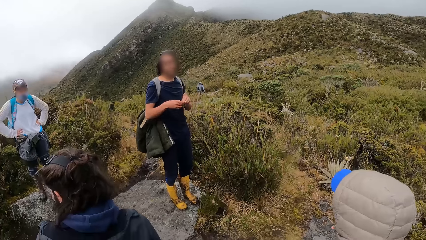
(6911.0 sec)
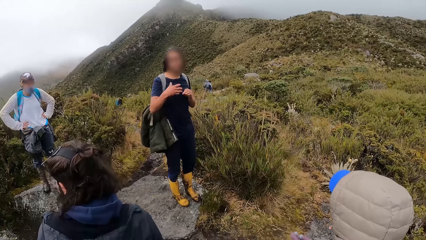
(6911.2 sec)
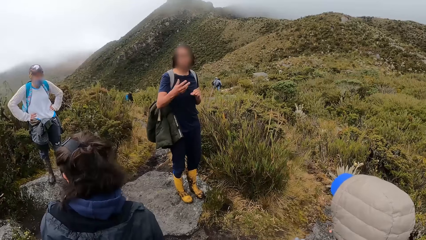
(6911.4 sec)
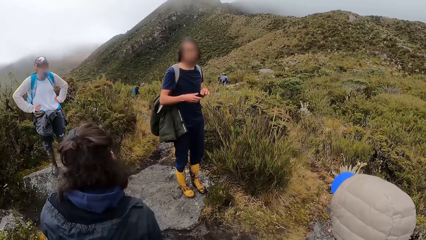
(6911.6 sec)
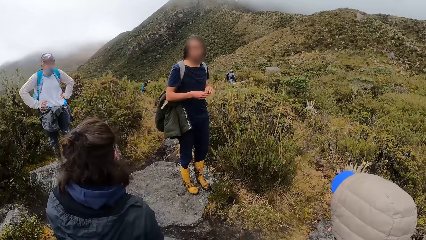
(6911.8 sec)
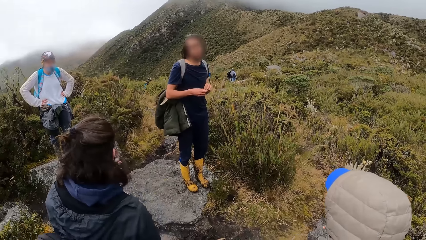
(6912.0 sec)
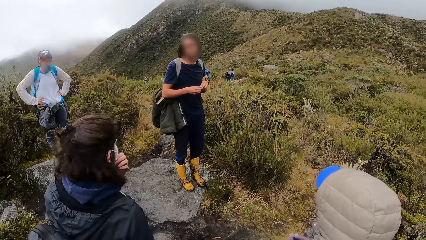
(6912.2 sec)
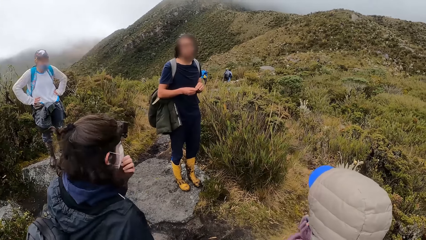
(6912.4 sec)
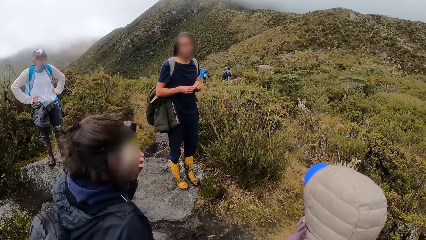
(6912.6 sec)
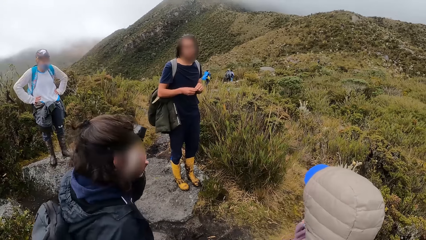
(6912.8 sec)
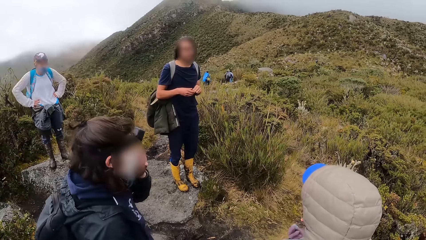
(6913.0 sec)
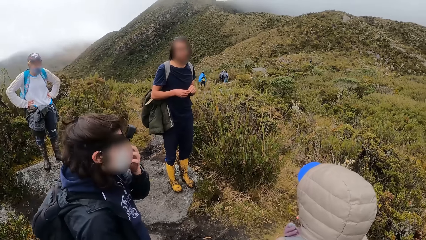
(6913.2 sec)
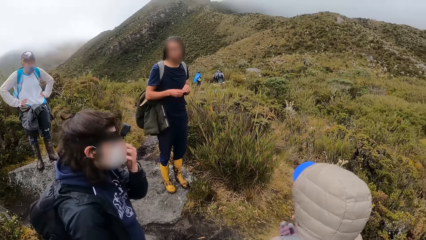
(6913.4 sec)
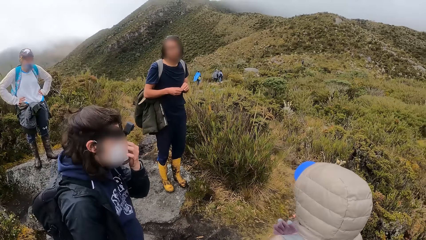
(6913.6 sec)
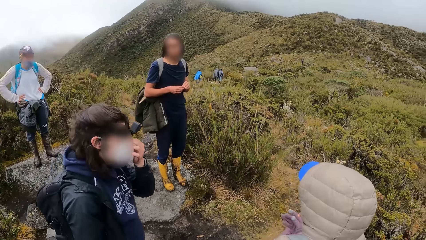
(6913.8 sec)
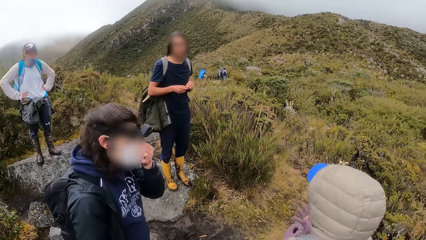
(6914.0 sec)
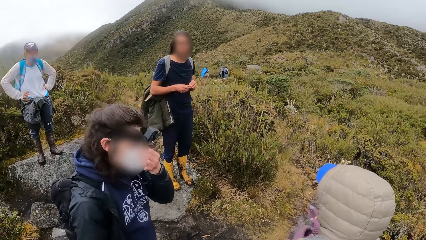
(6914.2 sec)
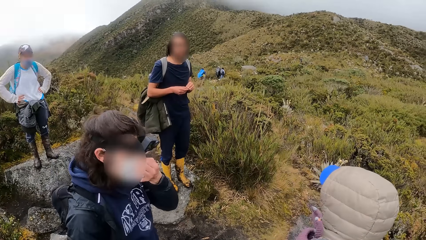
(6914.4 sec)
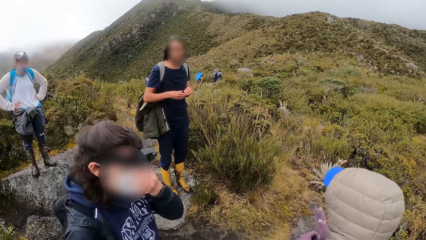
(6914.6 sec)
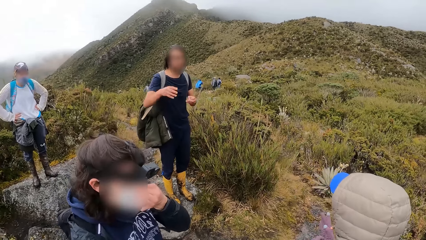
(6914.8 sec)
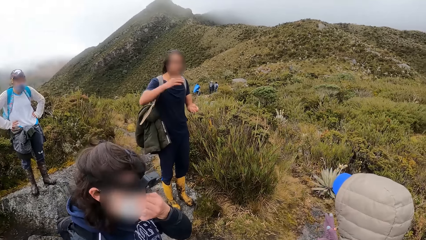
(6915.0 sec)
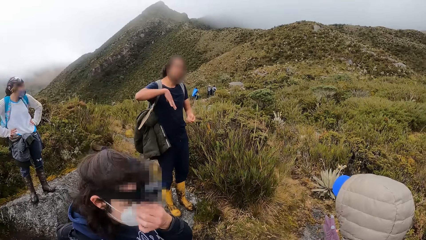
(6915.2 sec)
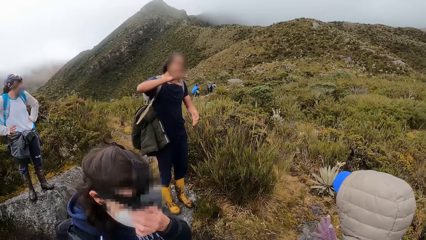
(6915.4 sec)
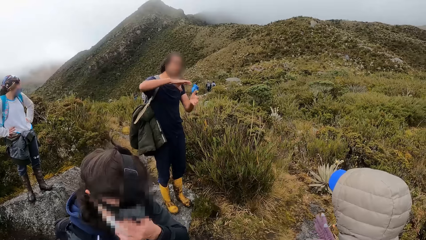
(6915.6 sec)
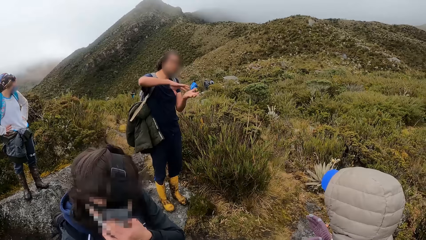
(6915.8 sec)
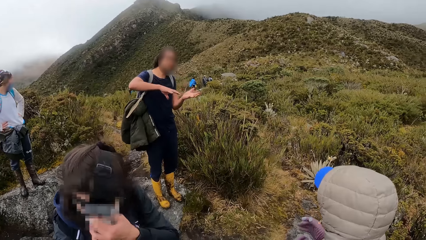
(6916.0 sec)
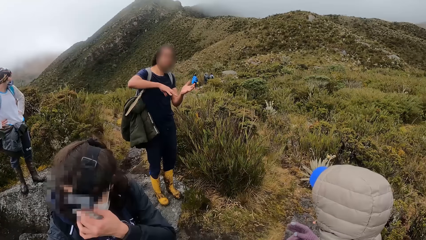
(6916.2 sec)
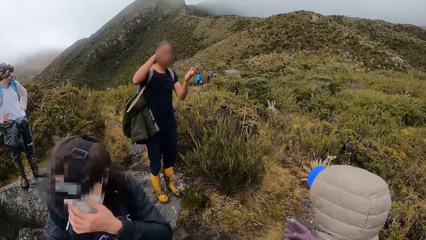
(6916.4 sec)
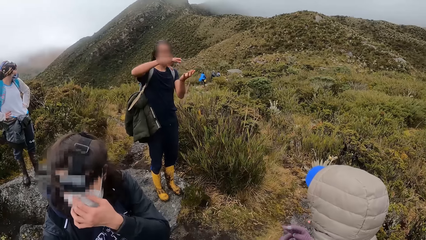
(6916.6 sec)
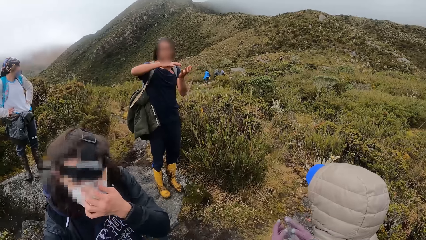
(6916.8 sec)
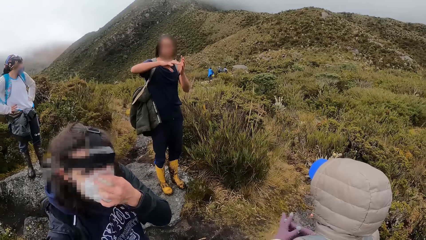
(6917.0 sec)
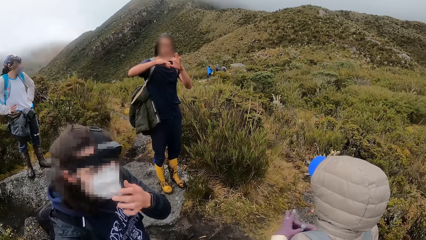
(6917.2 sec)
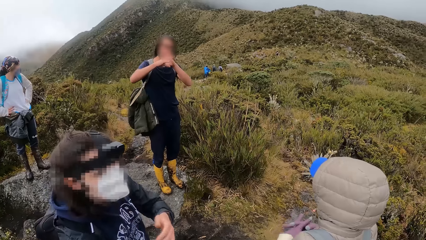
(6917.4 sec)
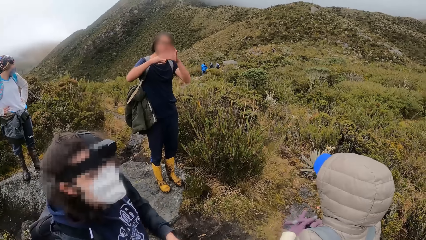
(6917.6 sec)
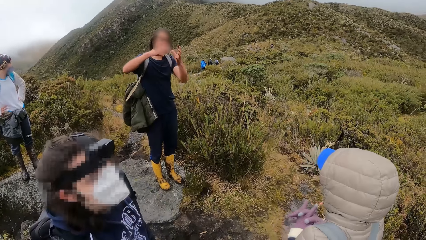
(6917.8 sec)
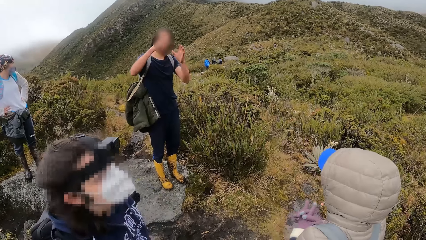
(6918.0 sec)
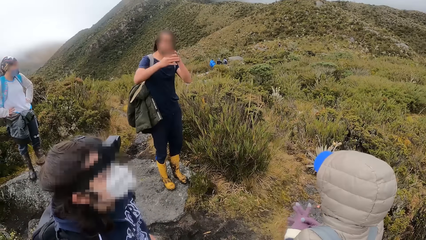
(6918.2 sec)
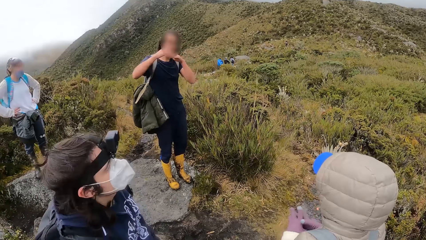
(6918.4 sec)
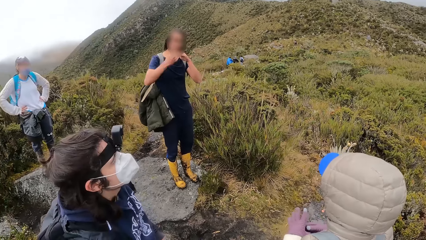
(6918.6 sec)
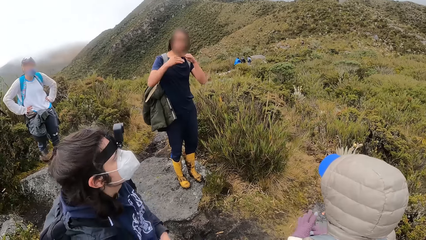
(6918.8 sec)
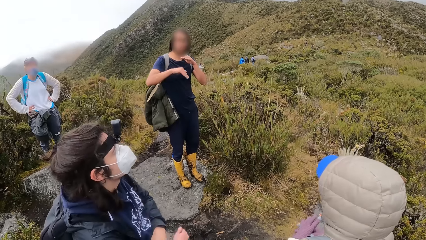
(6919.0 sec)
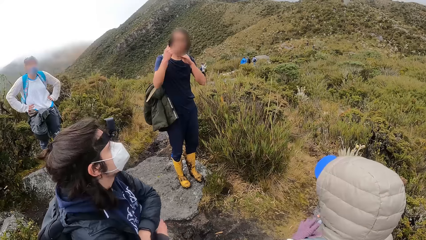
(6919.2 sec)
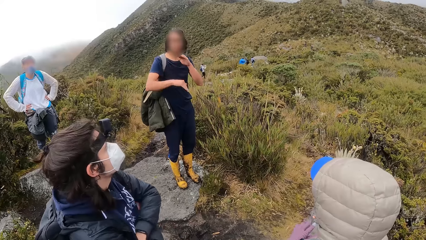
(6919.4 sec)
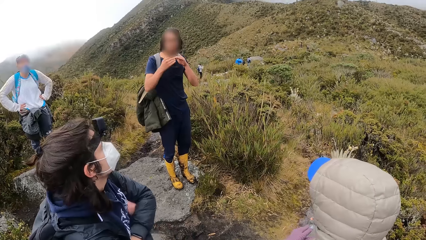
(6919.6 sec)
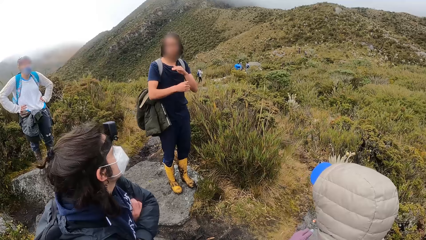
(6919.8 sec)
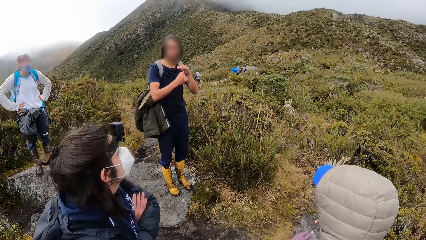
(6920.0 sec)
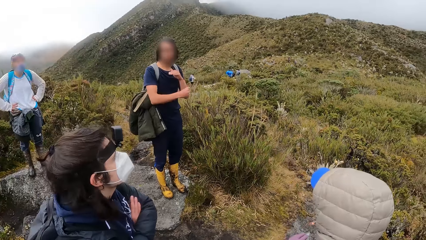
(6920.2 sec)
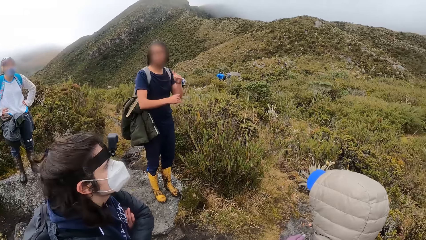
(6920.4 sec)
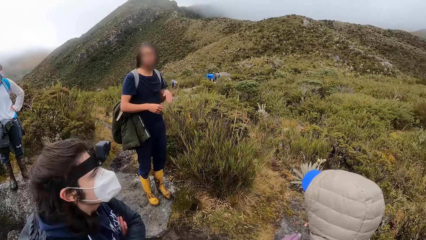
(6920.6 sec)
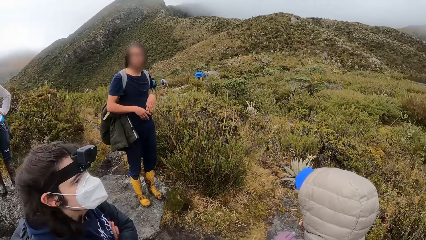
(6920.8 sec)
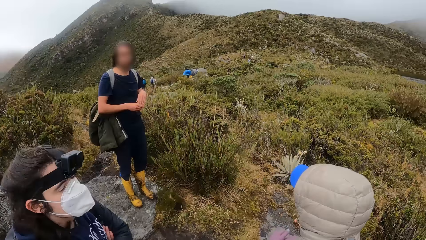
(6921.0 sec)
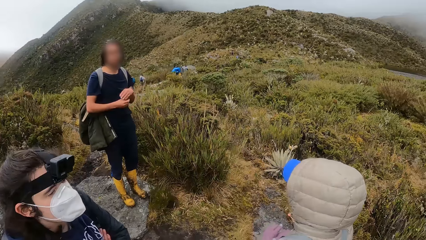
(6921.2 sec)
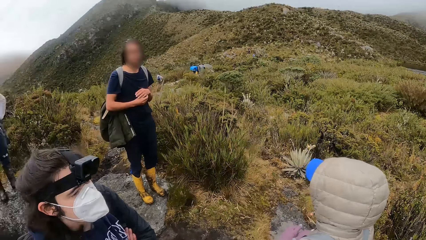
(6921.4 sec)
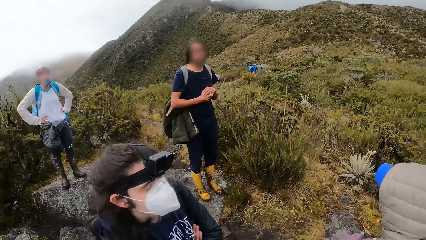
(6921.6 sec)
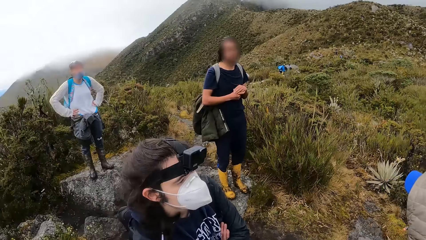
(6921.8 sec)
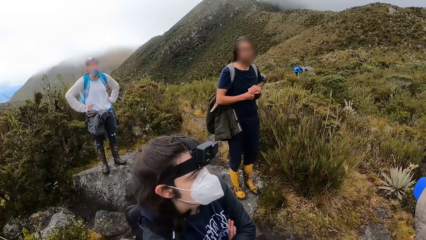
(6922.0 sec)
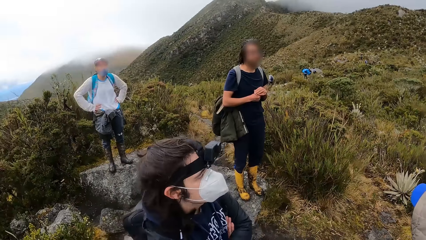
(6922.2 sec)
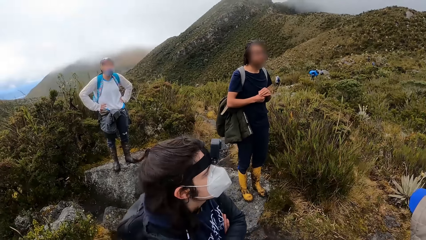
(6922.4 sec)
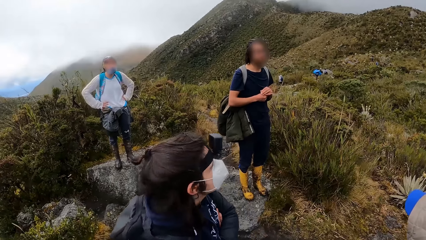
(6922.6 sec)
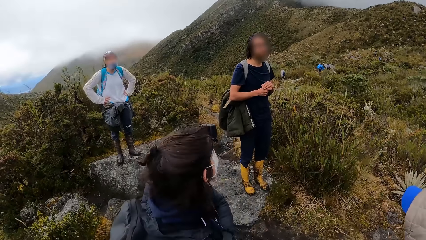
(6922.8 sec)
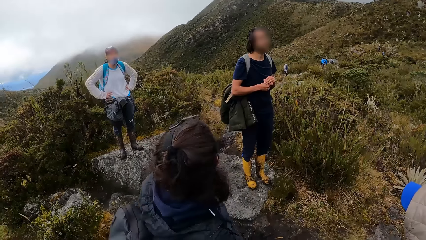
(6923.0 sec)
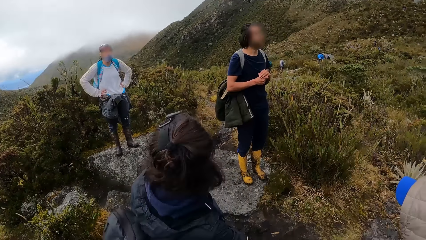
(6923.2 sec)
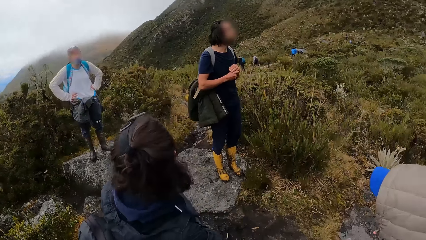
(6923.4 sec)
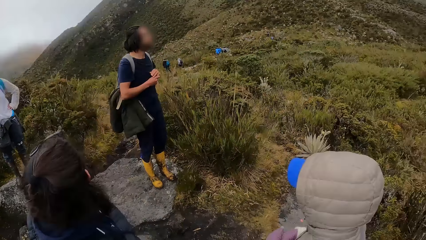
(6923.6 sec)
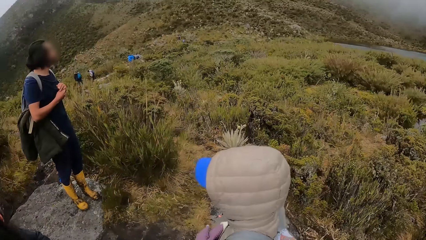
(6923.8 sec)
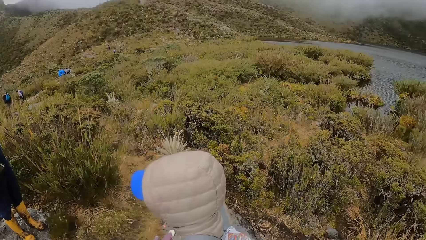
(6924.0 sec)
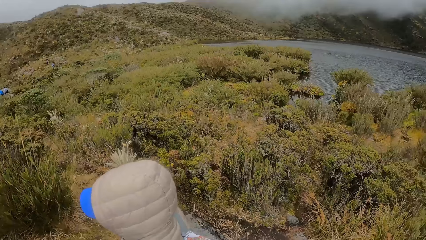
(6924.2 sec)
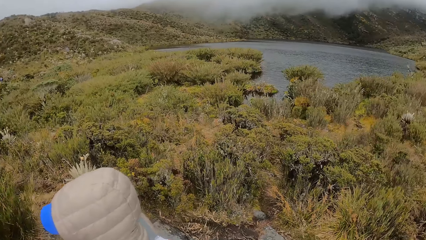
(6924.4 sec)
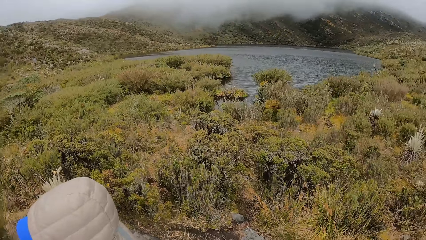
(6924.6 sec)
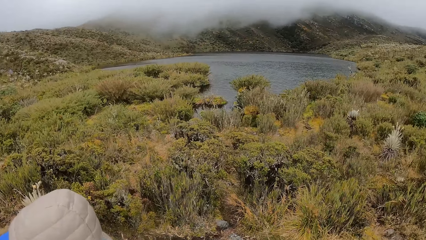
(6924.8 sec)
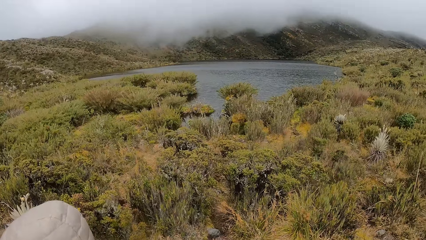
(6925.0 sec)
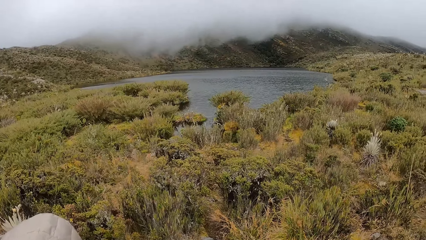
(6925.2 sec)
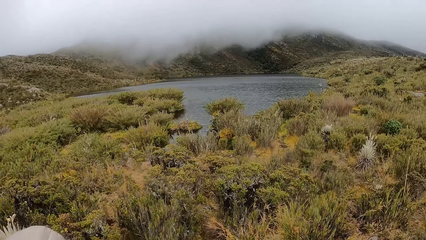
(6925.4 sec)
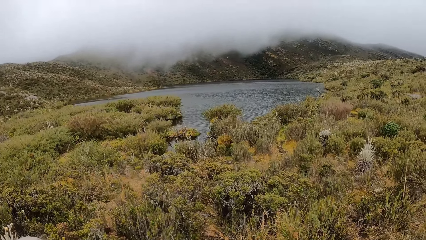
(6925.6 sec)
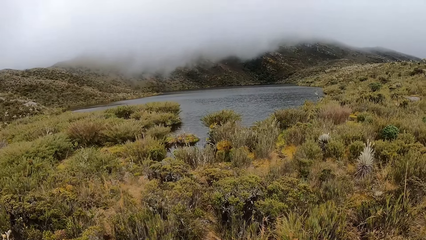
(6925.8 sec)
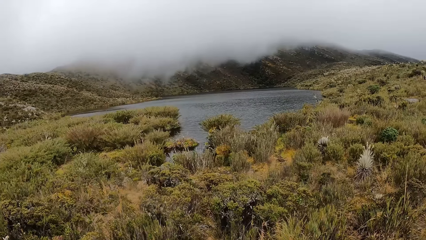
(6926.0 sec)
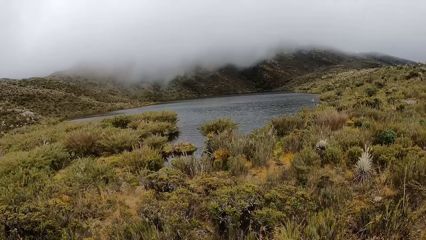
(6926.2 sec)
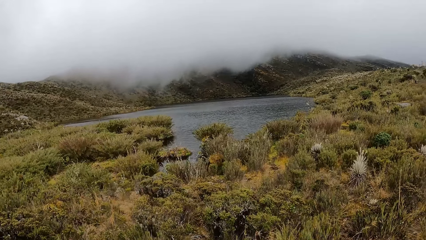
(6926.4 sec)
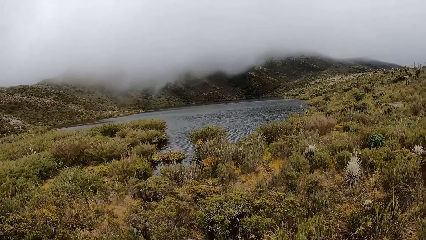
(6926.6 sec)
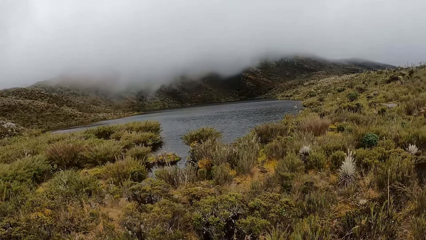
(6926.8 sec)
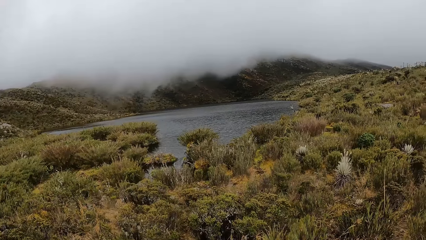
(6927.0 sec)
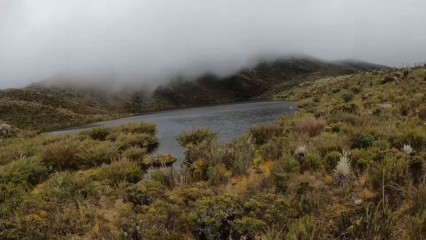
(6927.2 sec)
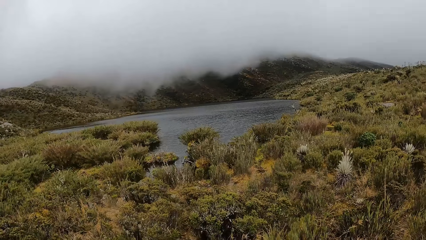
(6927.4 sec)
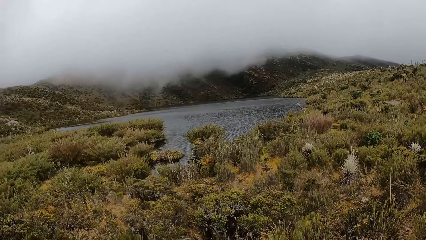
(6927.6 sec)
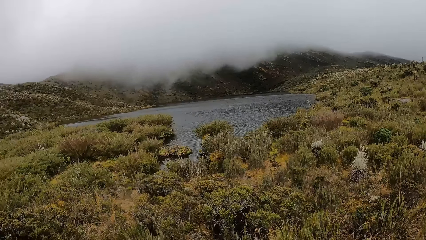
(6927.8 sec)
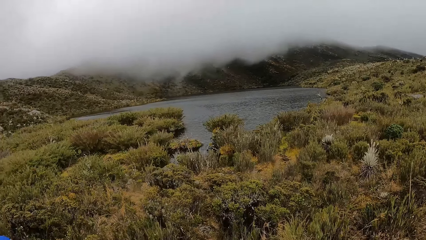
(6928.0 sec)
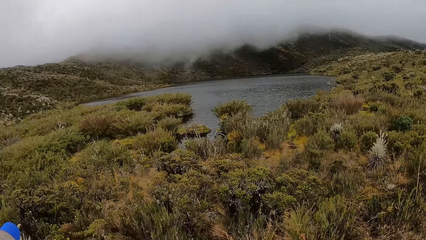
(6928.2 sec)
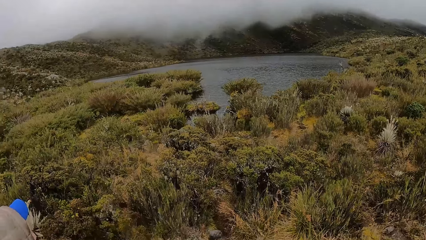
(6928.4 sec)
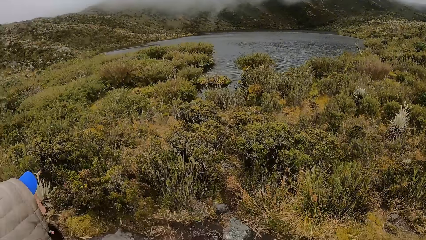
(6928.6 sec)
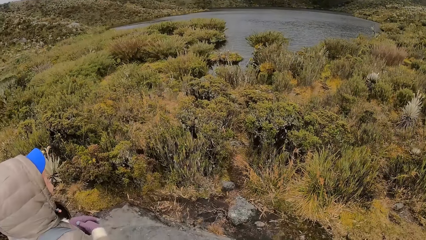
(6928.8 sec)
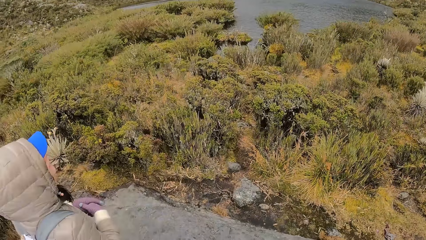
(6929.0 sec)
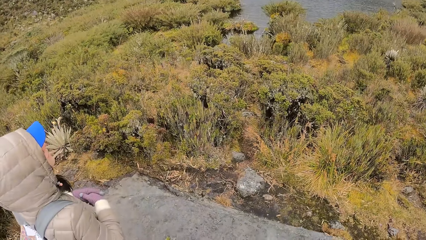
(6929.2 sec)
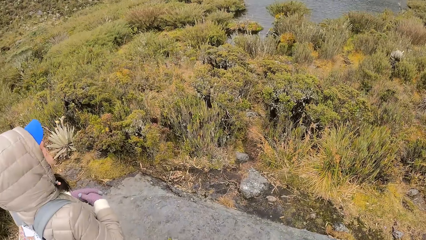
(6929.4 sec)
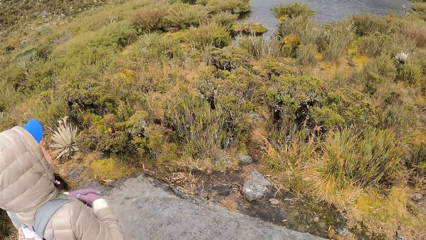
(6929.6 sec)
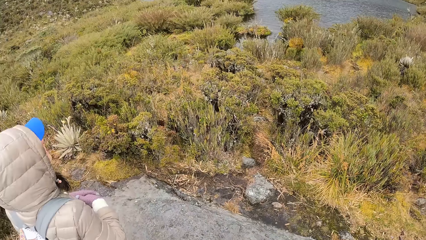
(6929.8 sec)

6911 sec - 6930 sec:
The camera wearer looks around.
